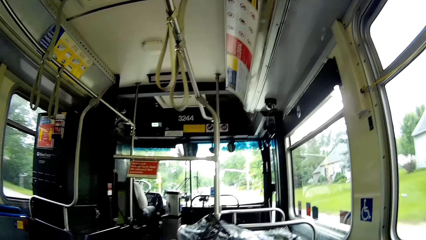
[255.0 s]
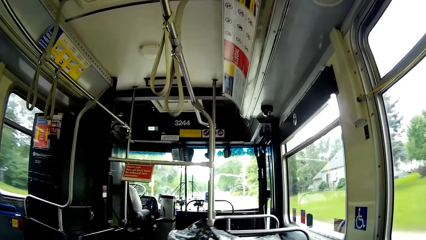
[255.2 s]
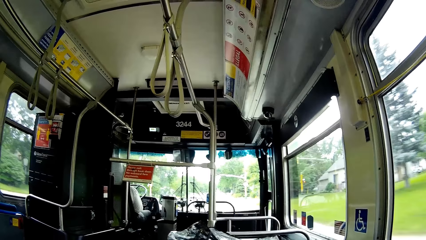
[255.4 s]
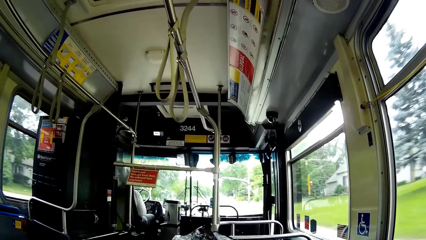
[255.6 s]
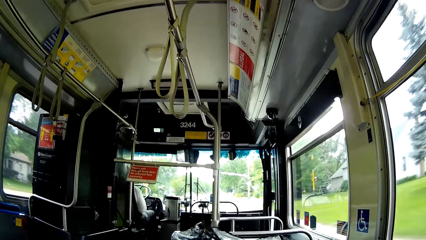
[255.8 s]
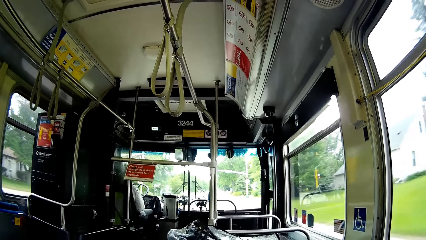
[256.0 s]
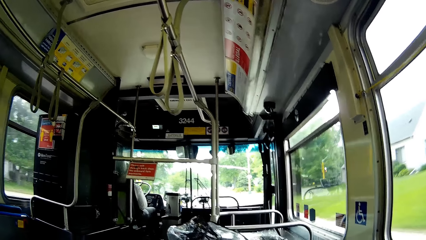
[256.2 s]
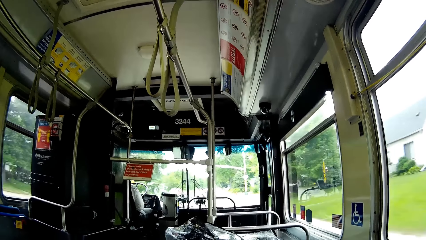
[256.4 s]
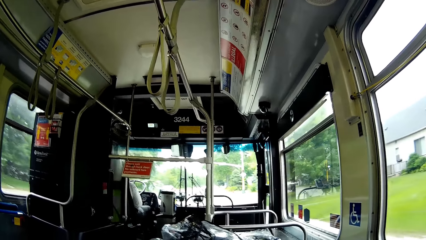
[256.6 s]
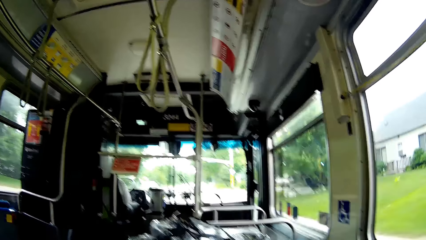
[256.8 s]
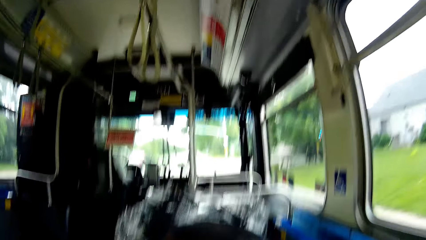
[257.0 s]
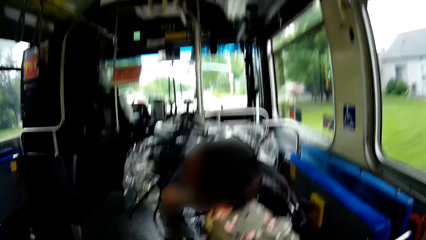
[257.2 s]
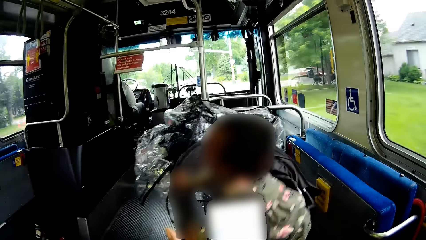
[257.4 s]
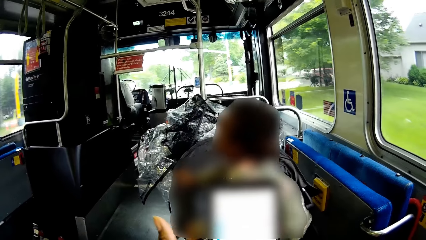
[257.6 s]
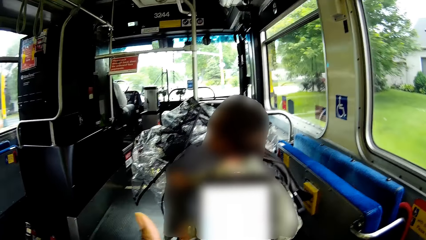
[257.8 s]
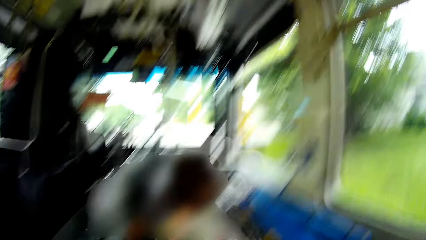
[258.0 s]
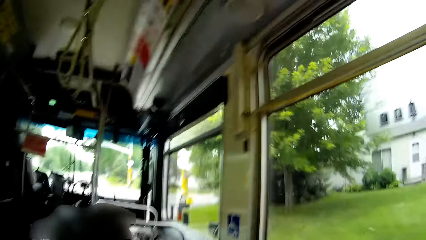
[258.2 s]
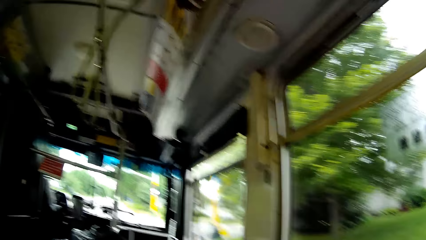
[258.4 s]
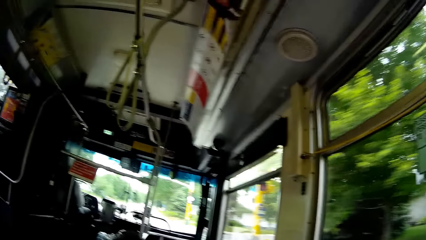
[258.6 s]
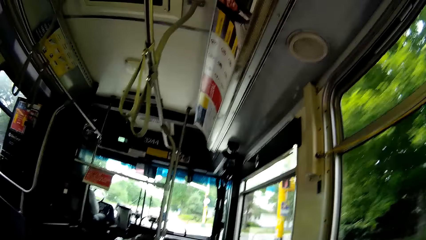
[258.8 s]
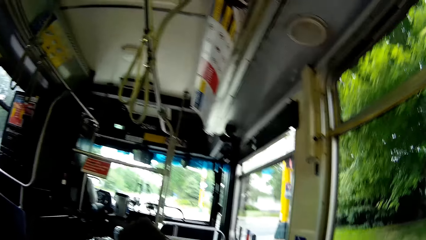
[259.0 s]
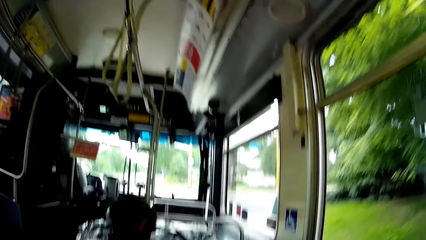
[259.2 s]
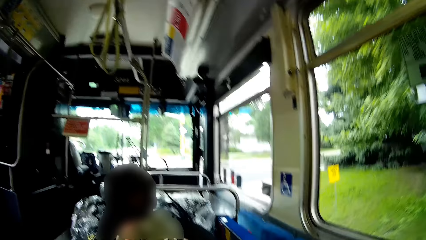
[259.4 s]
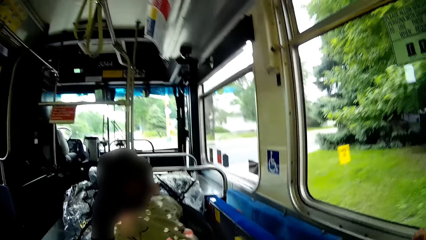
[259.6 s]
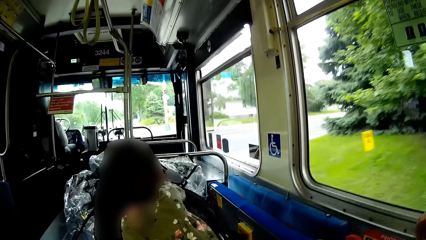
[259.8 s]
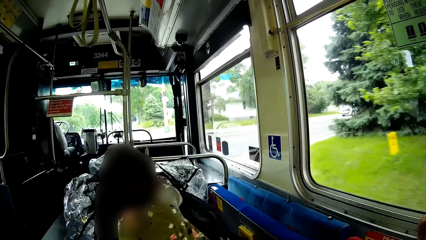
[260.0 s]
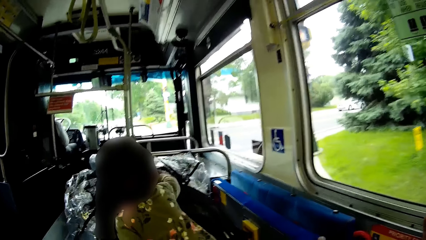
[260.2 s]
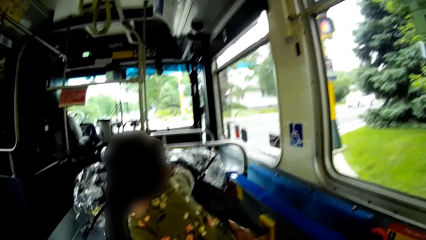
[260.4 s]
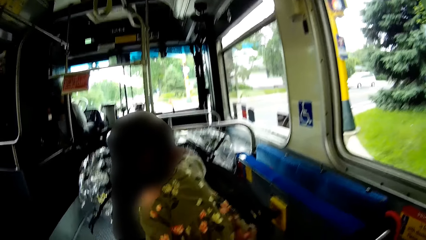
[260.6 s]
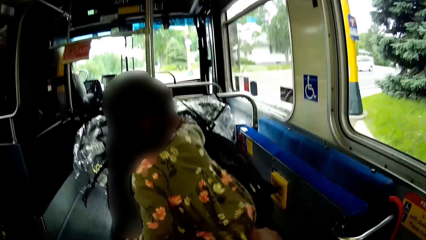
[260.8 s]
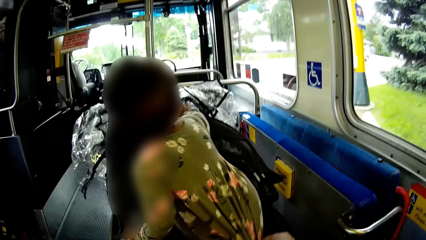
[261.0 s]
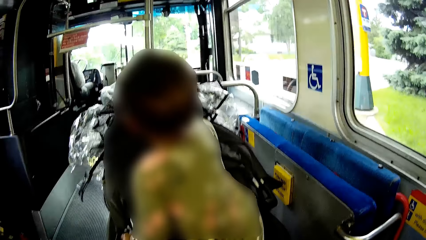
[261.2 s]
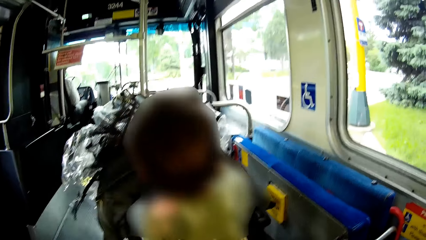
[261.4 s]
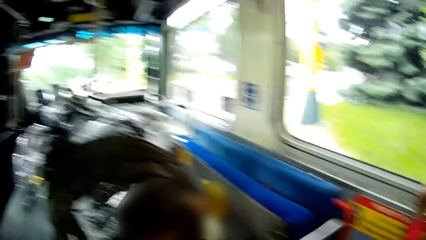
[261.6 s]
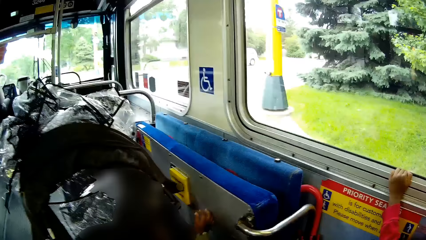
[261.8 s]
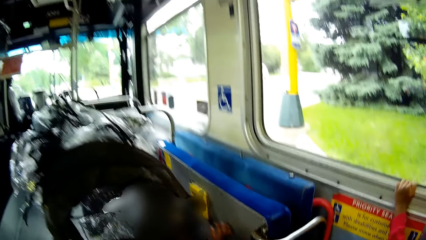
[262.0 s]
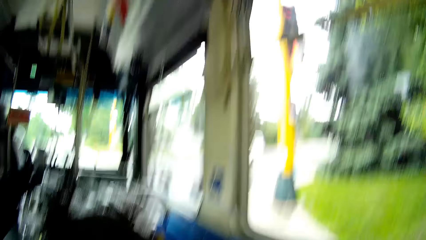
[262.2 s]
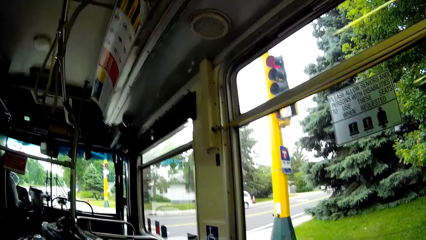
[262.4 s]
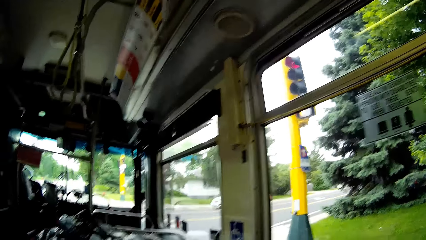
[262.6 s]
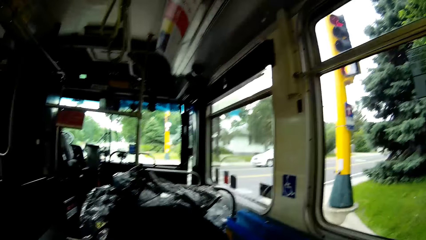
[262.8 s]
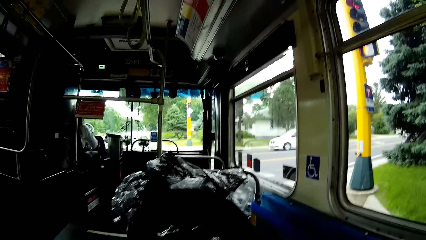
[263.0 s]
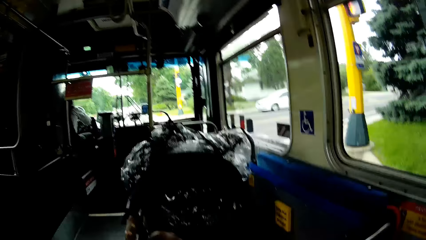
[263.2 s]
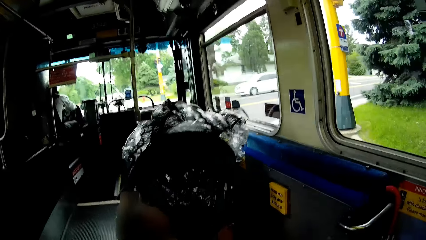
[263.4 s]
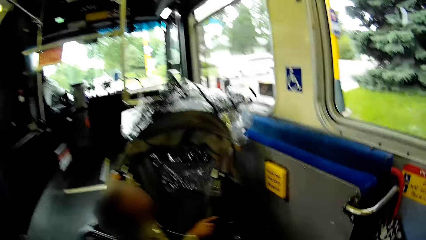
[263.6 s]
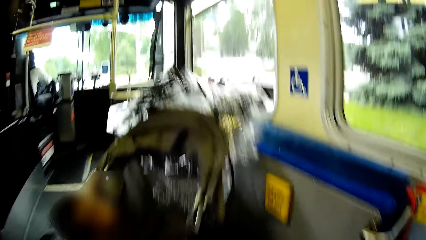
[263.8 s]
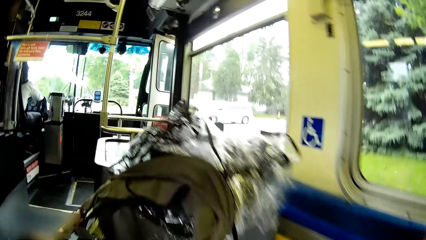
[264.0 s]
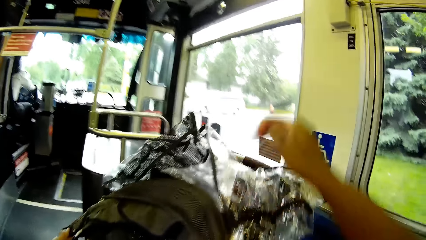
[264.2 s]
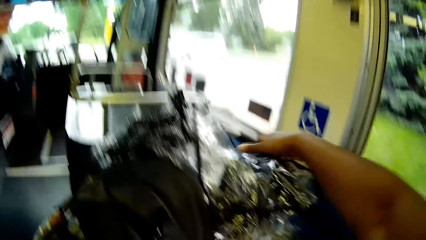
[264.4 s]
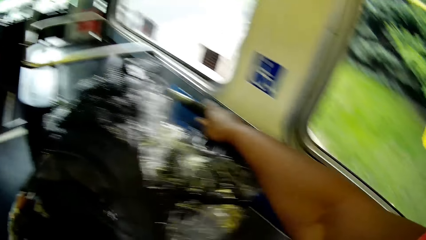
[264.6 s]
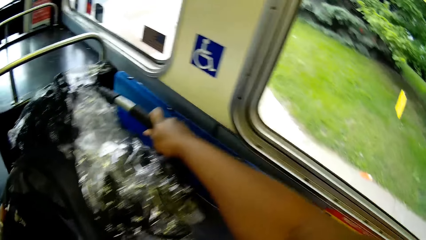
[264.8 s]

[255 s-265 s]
The camera wearer uses the phone. She talks to the baby and pulls the baby's dress with her right hand.

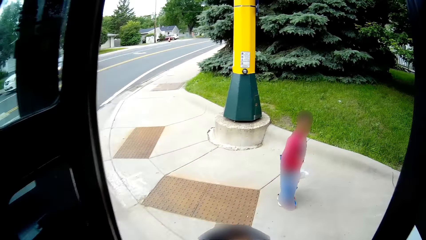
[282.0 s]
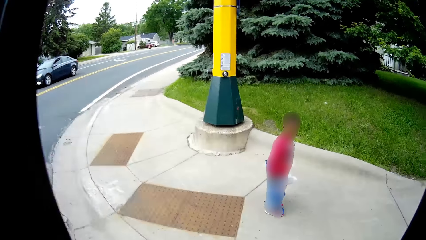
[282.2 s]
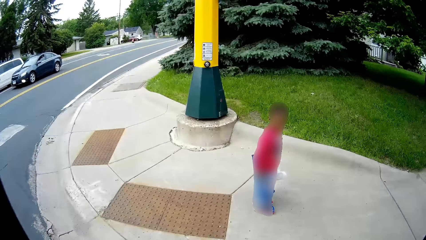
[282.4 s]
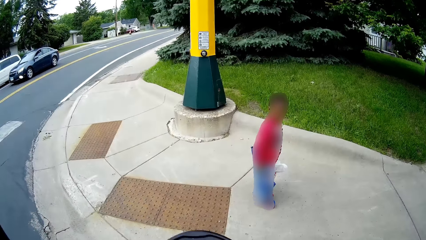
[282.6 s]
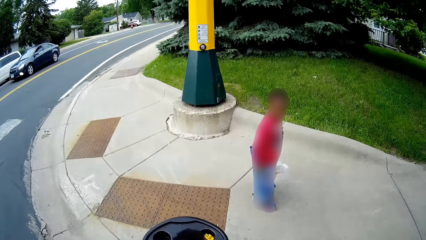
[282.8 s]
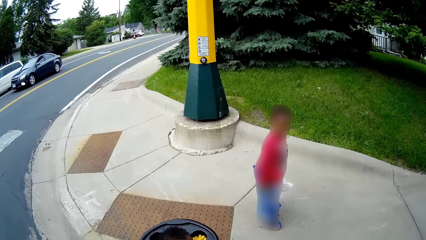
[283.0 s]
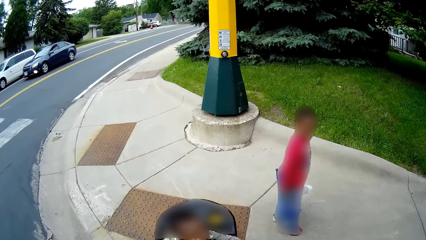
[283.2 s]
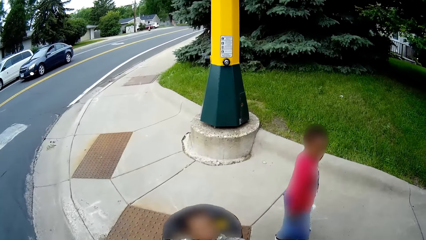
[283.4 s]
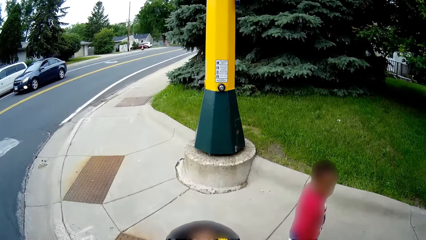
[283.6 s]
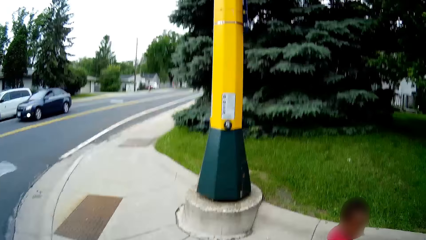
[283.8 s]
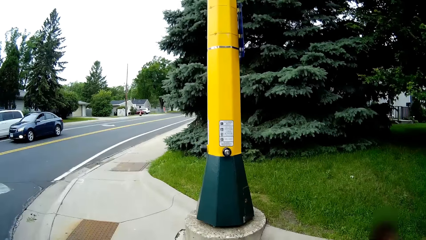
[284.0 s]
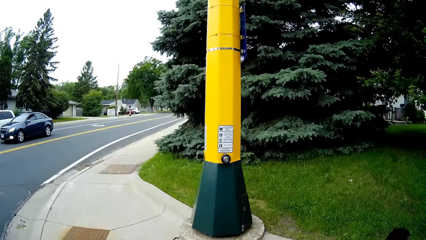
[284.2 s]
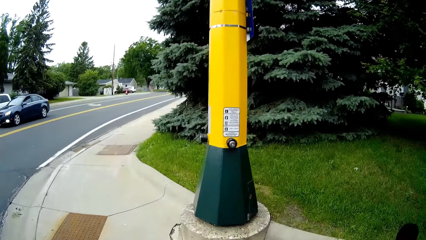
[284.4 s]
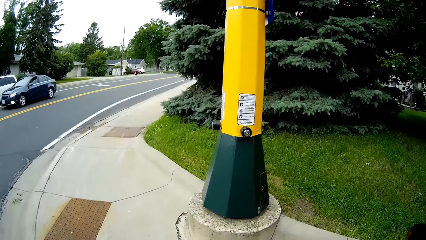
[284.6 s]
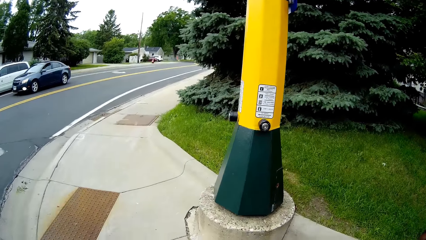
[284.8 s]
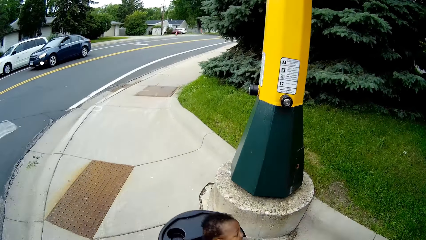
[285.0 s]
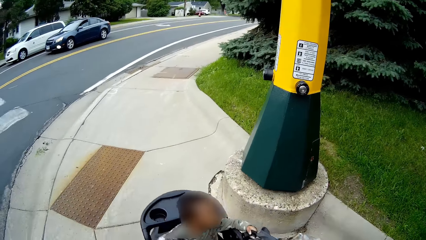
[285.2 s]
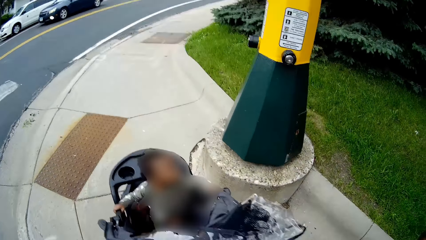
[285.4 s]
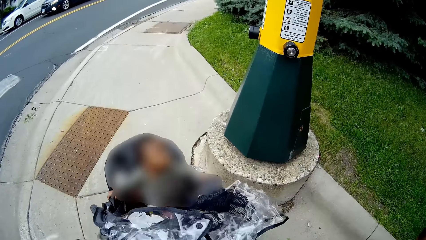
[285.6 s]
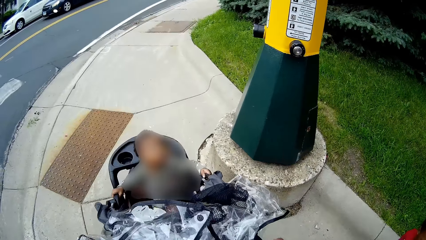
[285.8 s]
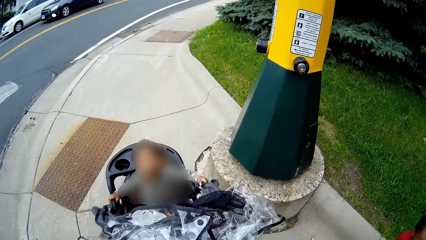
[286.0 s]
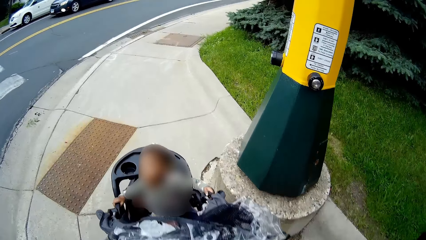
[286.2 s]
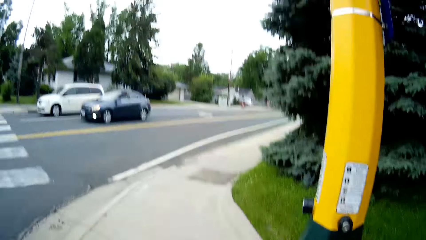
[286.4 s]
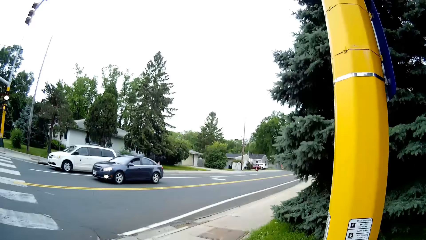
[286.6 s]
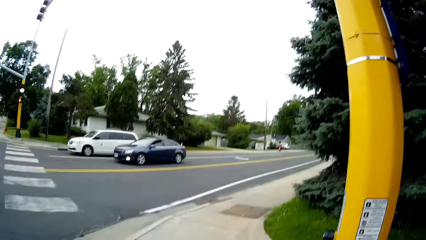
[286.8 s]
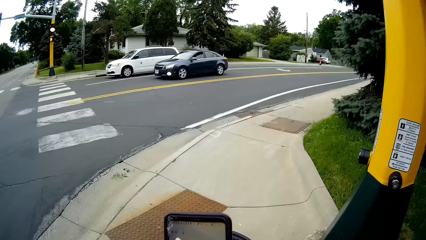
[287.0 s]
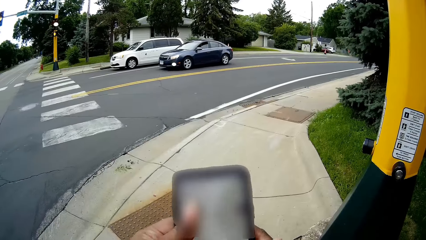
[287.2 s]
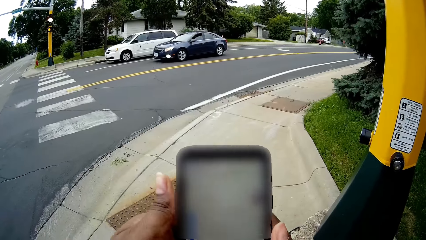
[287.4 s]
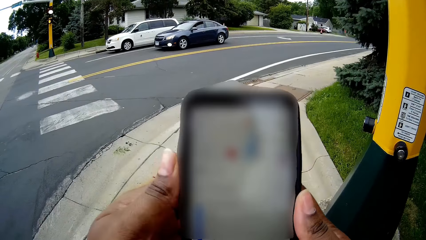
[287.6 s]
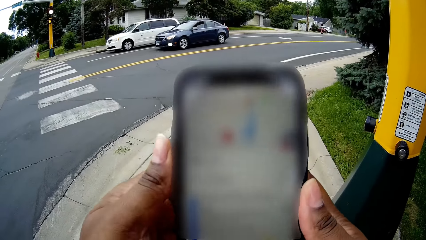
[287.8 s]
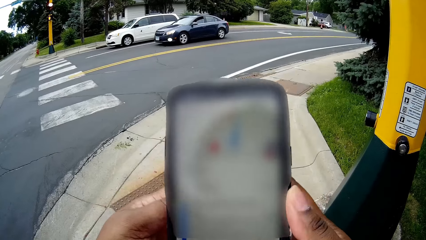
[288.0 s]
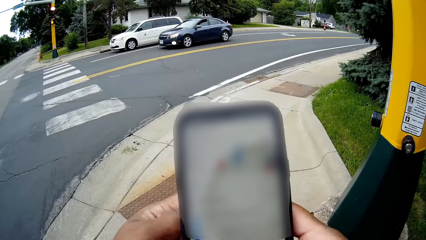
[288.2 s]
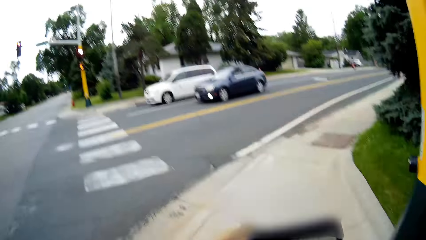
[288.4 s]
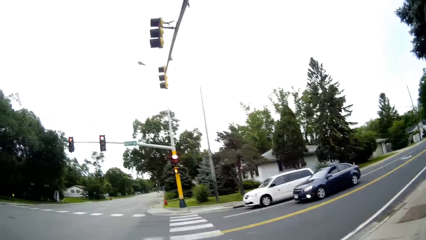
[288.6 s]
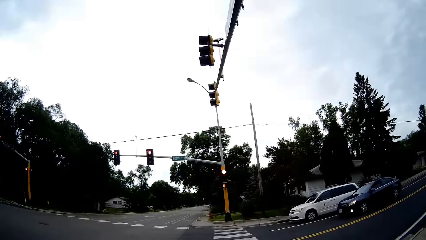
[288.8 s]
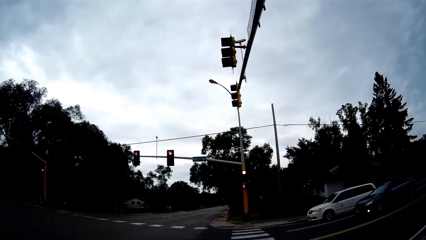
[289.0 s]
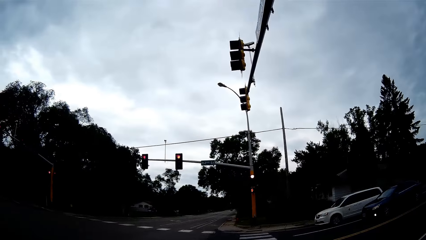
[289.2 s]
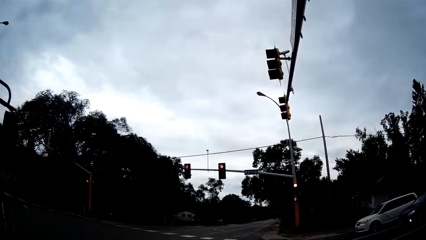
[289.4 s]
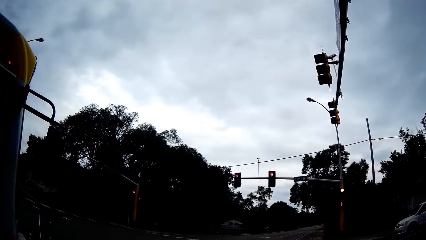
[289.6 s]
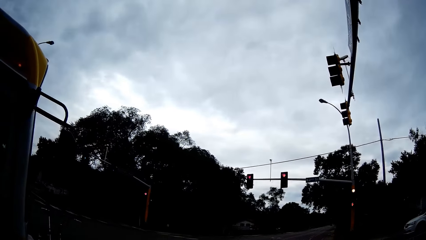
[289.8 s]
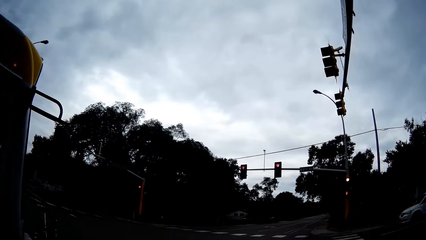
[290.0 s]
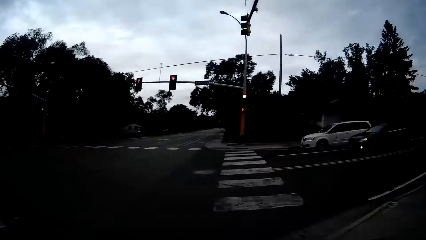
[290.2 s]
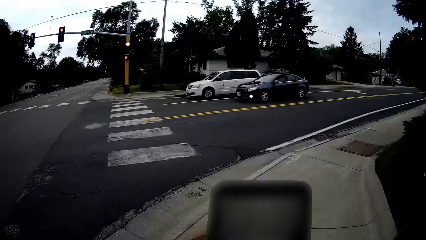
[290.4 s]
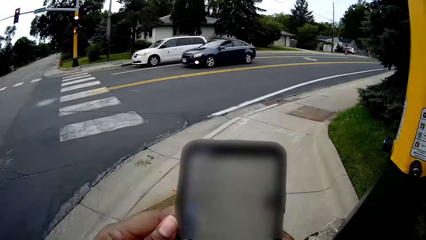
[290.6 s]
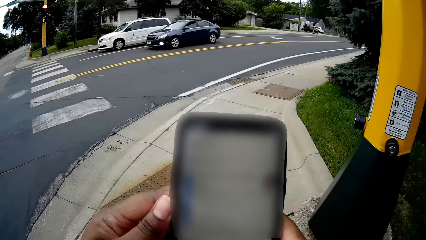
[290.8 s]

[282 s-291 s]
The camera wearer exits the bus. She puts the baby stroller on the sidewalk. She presses a phone with her left thumb. She presses the phone with her right thumb. She looks around.
